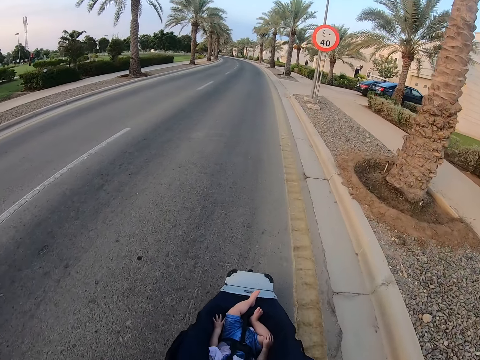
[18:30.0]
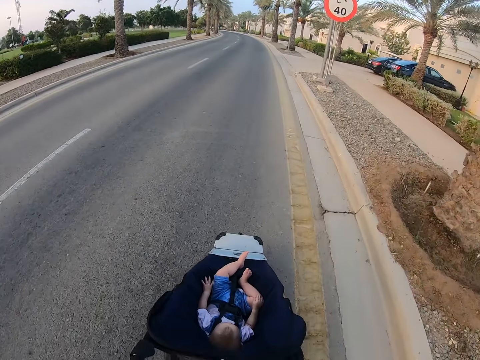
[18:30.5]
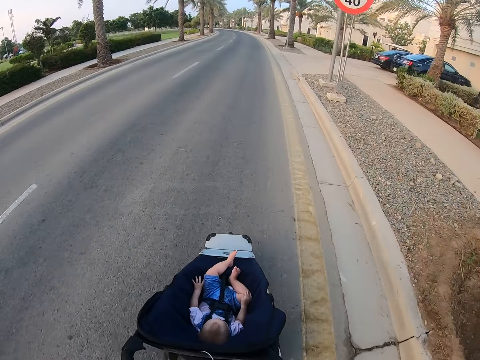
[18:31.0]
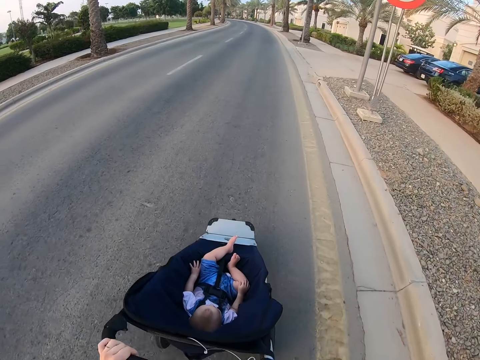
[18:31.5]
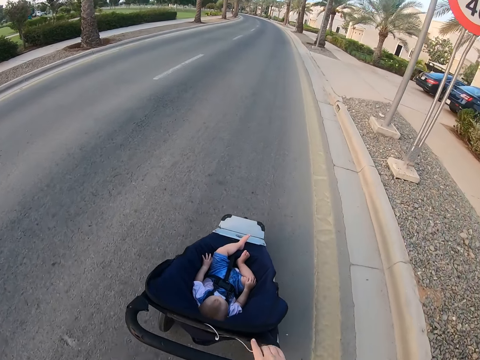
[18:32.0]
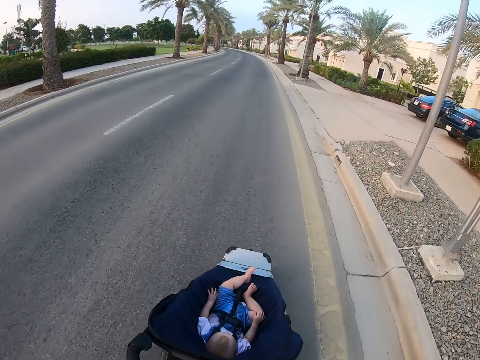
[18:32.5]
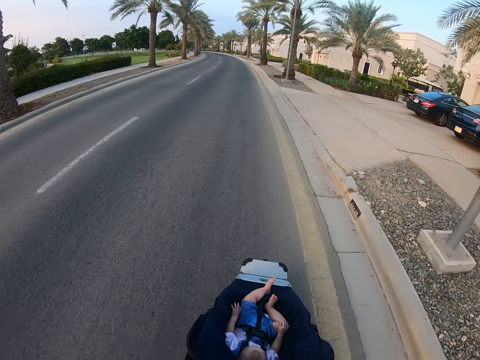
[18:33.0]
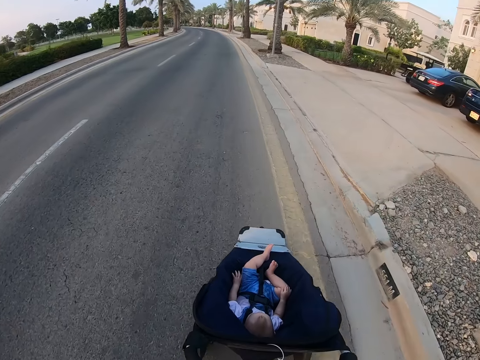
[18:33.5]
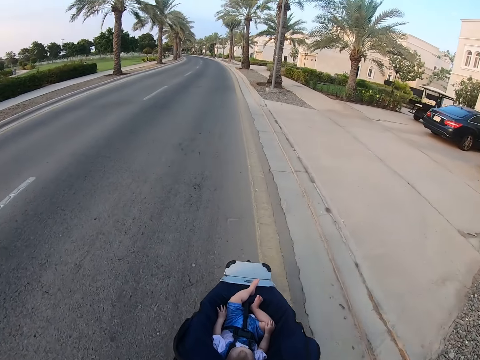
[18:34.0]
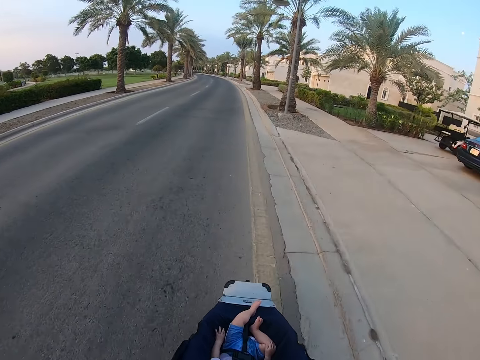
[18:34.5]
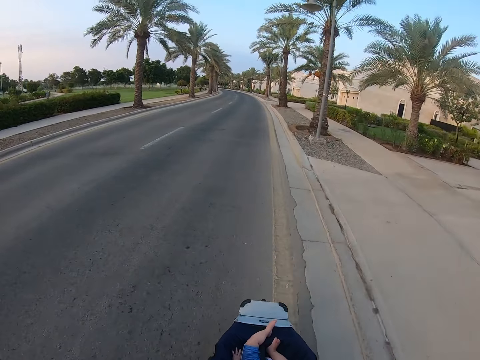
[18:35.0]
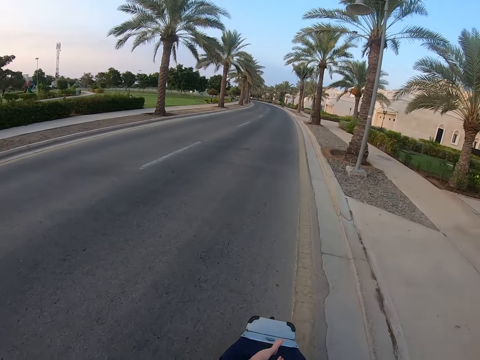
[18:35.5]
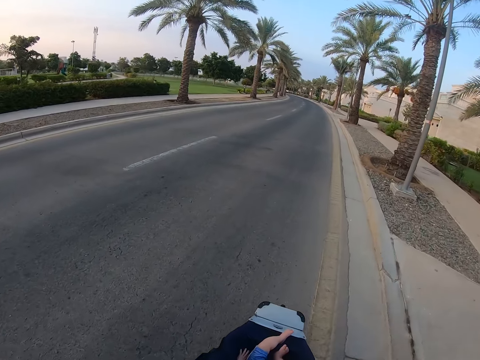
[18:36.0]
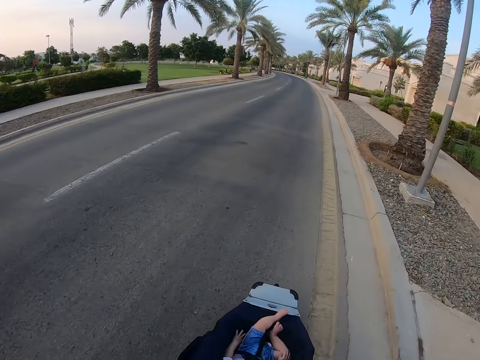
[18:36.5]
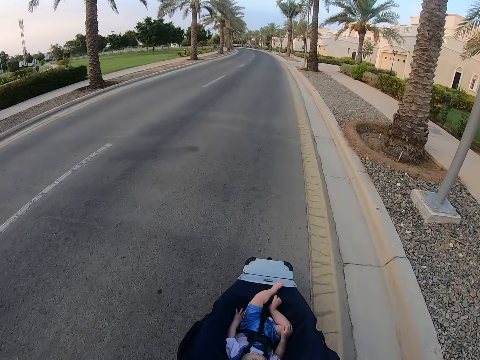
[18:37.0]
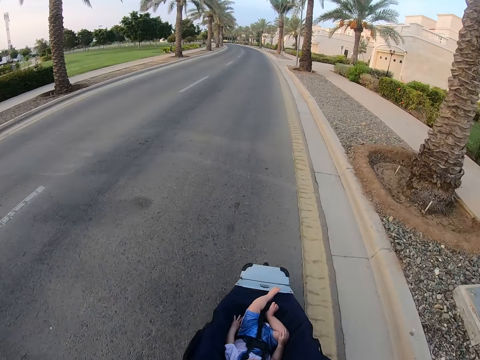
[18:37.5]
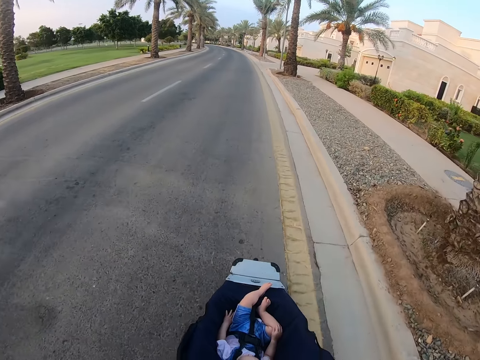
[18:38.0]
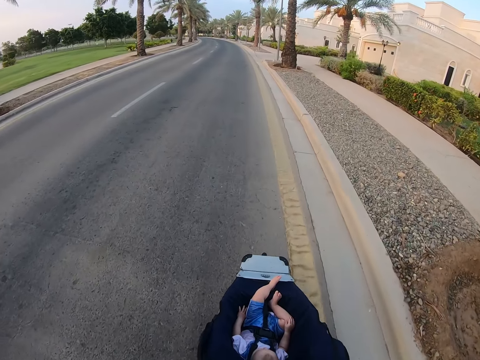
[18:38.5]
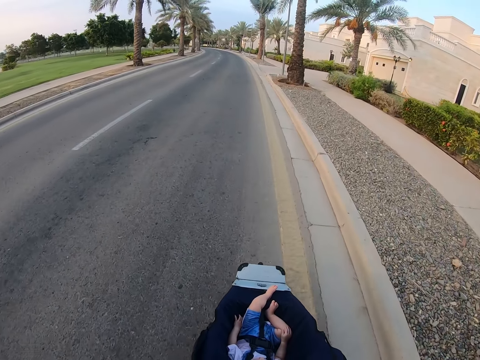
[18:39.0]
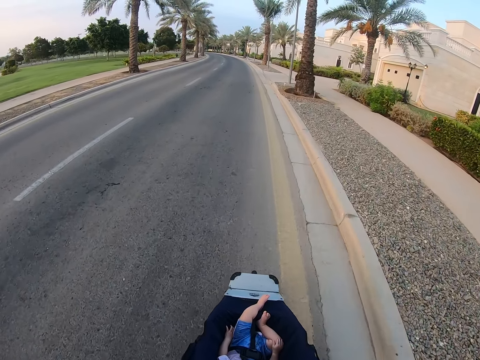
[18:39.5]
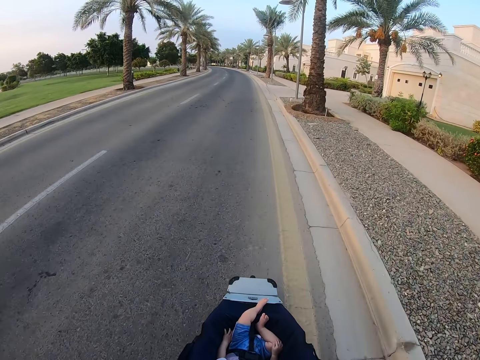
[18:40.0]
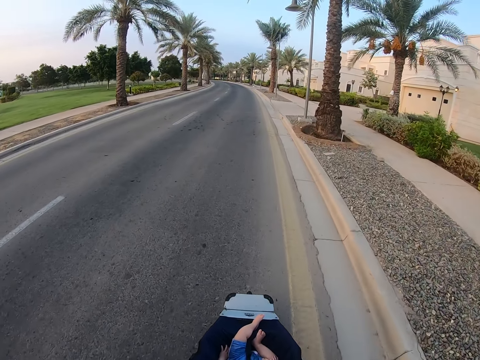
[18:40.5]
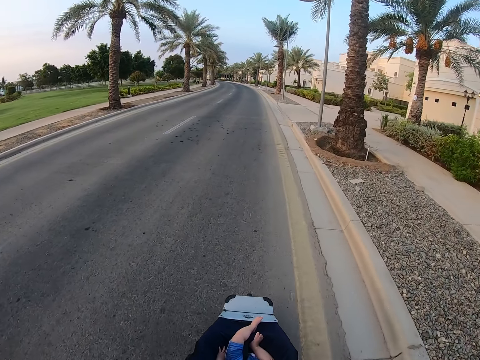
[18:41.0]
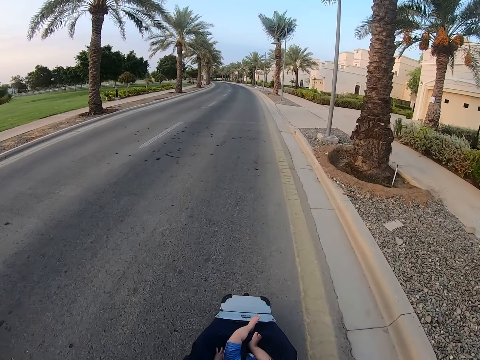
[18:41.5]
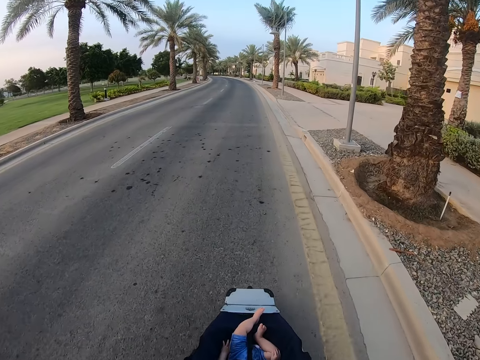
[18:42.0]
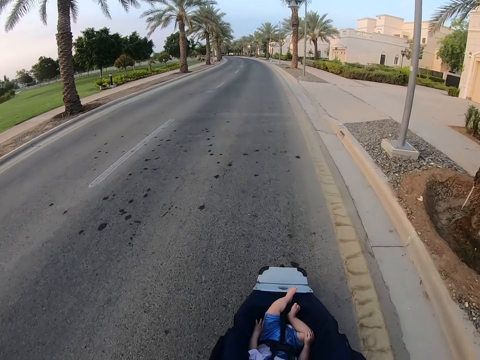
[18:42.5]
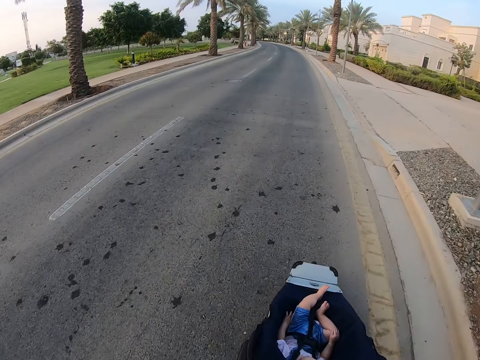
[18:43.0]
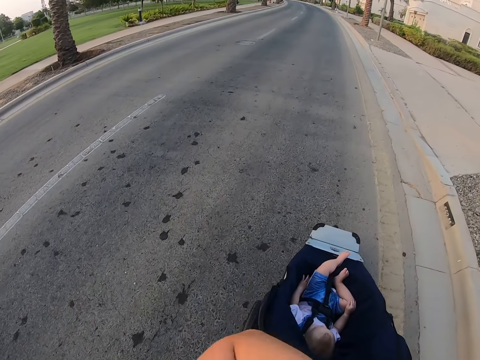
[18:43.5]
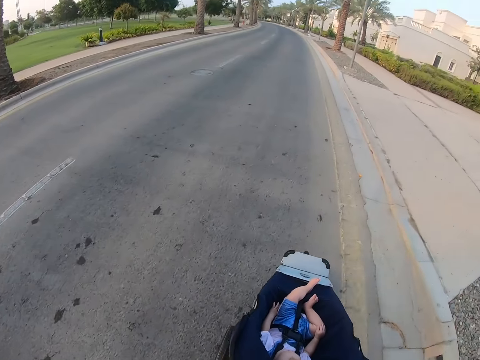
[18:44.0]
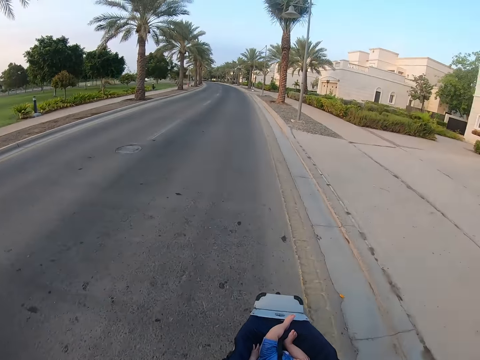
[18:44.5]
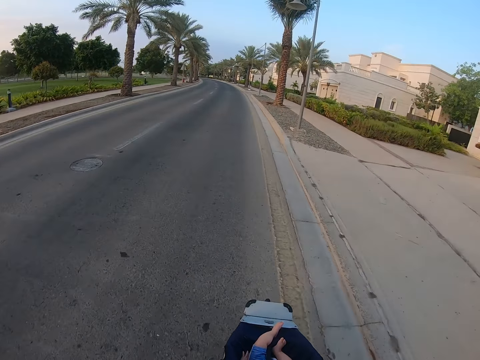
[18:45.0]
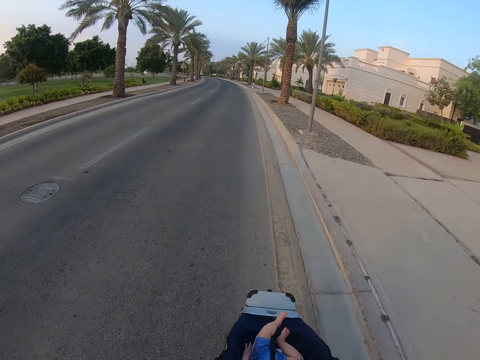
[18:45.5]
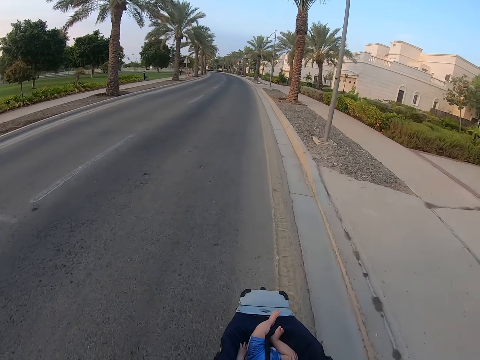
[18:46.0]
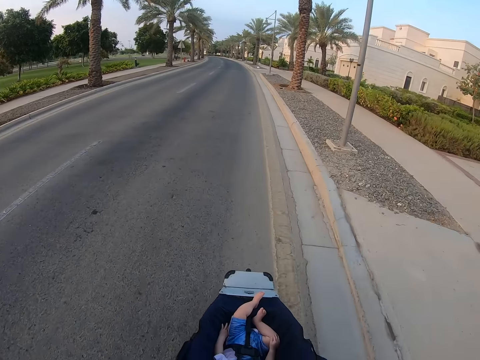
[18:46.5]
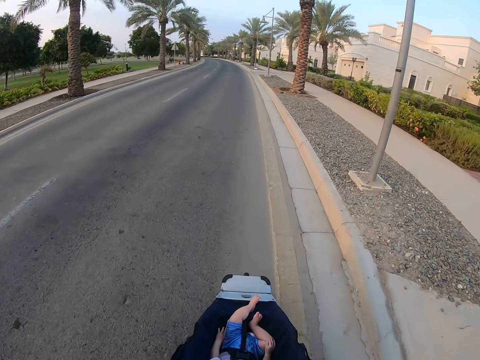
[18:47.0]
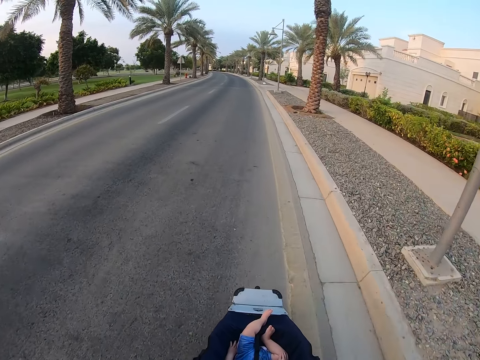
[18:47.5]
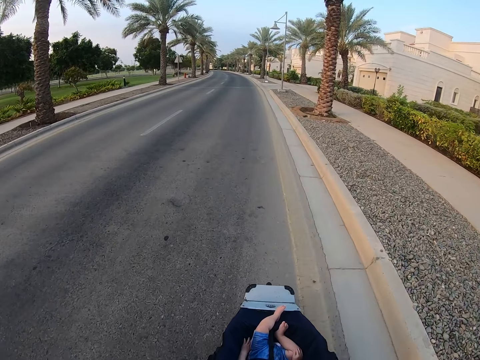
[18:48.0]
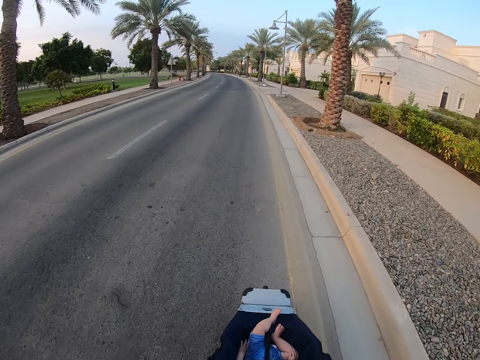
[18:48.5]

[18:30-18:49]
The camera wearer removes a hand from the stroller. They hold the stroller. They remove a hand from the stroller. They hold an earphone. They move a hand.

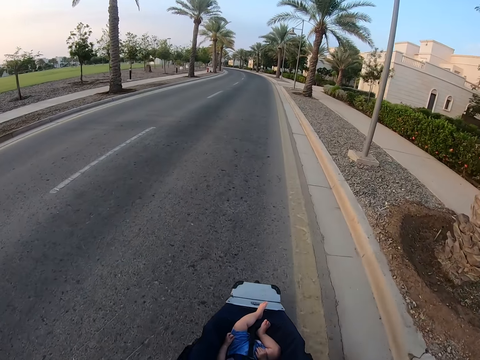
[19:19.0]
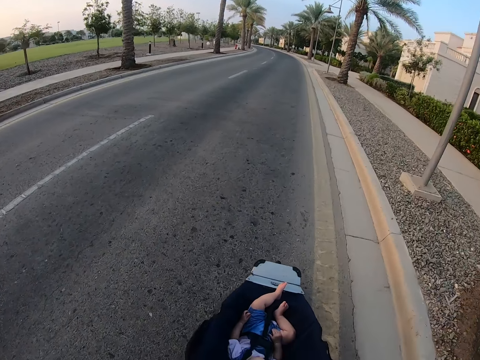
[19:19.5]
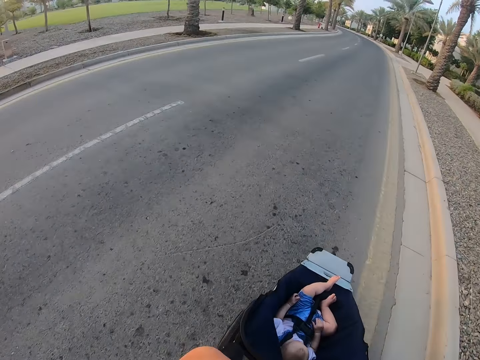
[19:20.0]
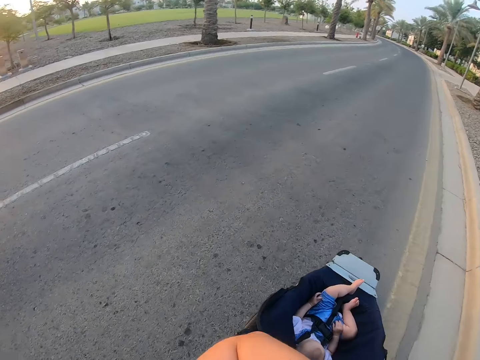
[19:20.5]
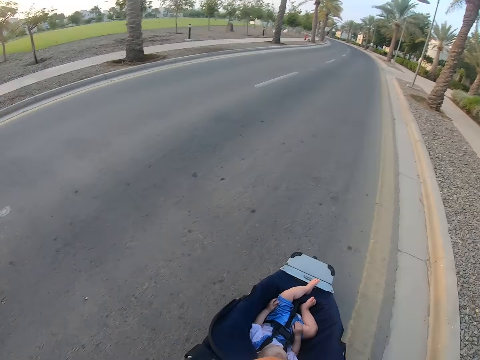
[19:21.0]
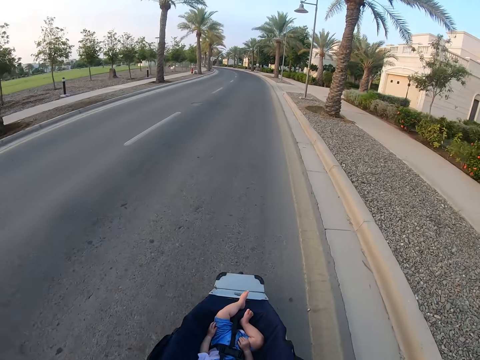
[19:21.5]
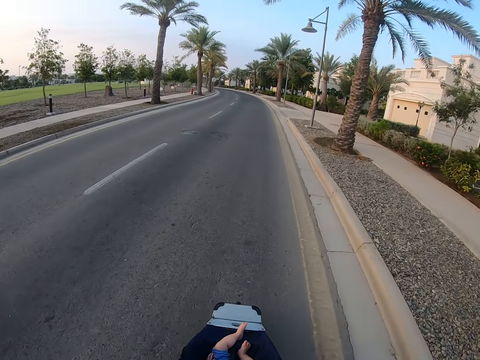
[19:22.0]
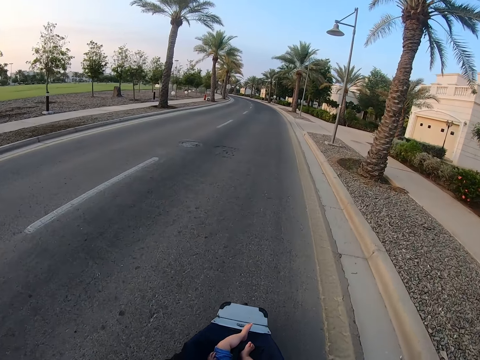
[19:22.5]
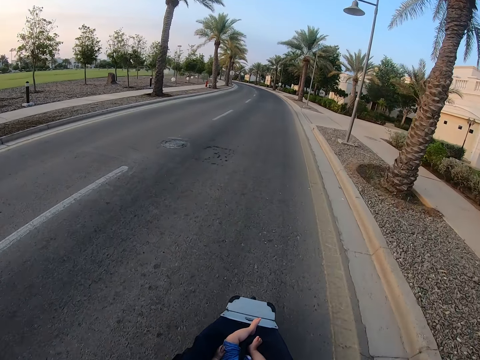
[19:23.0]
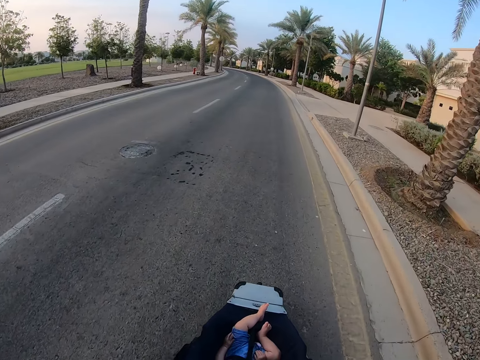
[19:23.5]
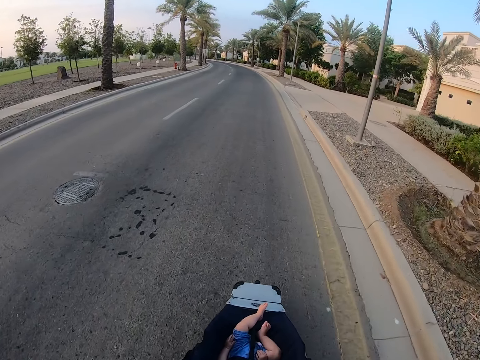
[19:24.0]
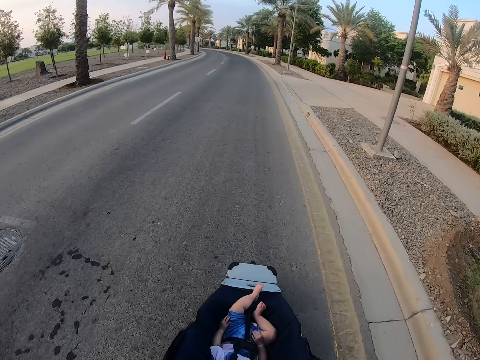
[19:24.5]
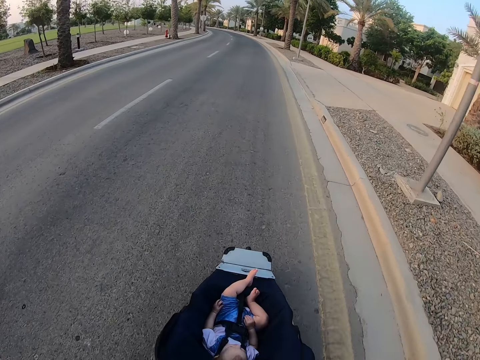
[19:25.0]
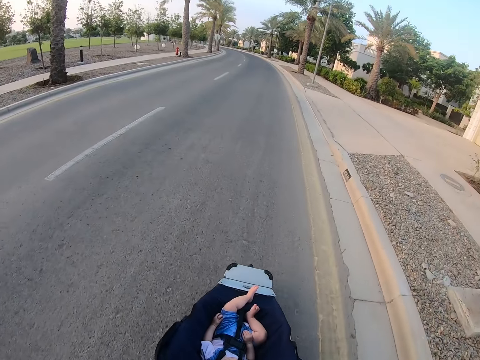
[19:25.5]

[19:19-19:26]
The camera wearer moves a hand.
